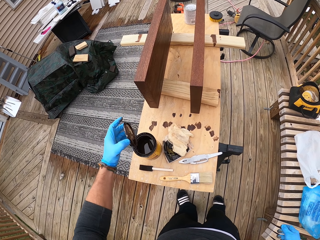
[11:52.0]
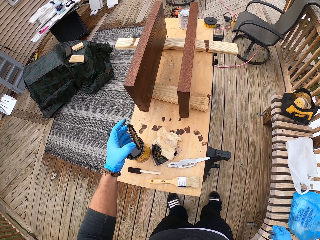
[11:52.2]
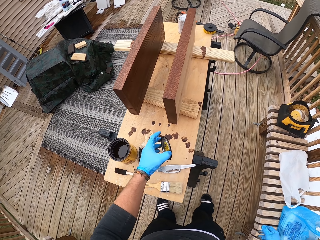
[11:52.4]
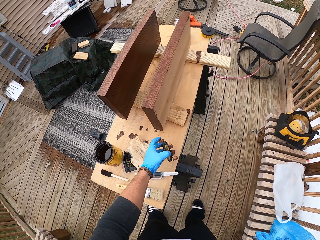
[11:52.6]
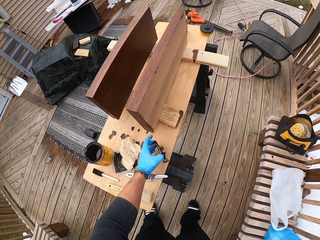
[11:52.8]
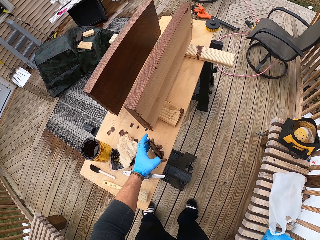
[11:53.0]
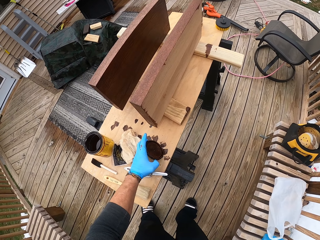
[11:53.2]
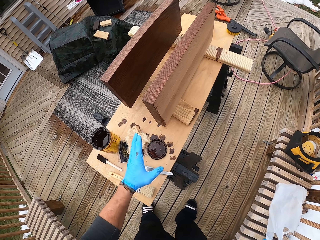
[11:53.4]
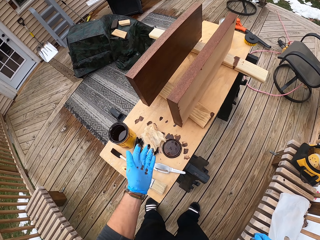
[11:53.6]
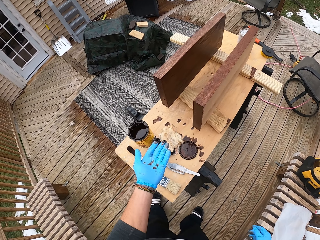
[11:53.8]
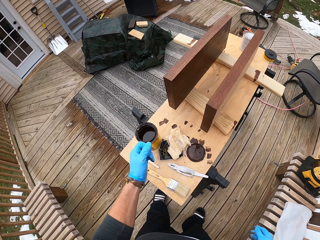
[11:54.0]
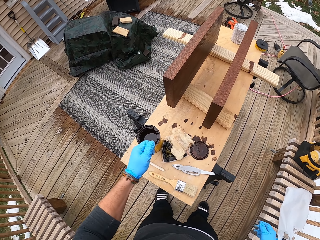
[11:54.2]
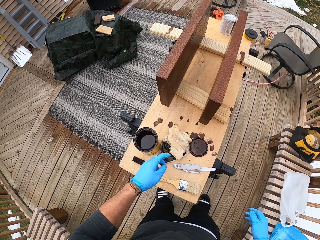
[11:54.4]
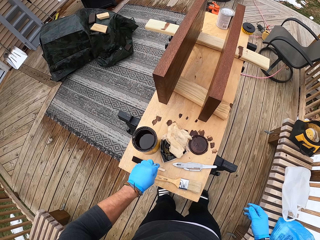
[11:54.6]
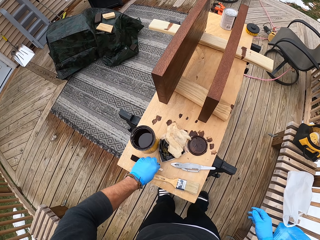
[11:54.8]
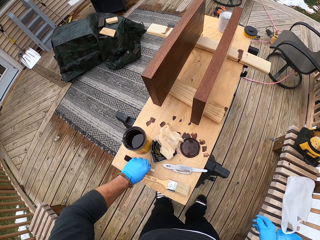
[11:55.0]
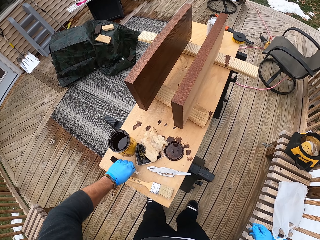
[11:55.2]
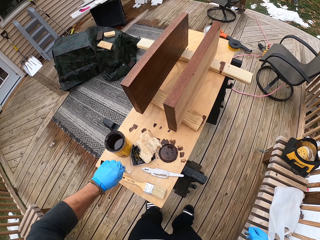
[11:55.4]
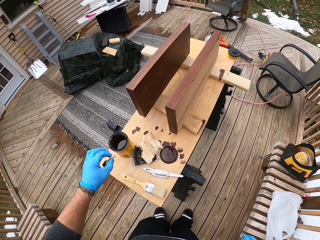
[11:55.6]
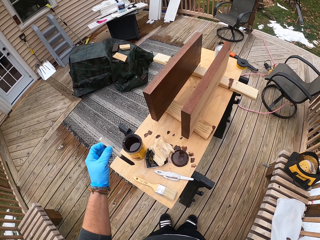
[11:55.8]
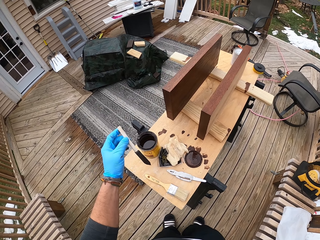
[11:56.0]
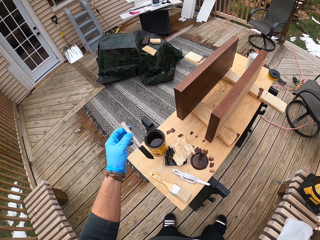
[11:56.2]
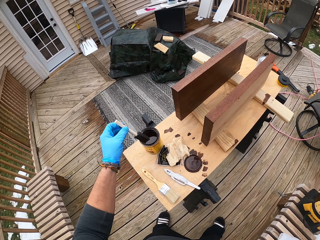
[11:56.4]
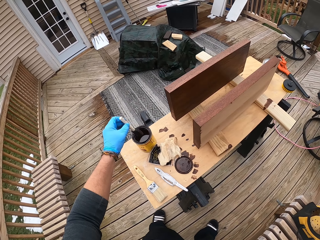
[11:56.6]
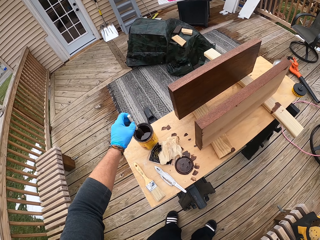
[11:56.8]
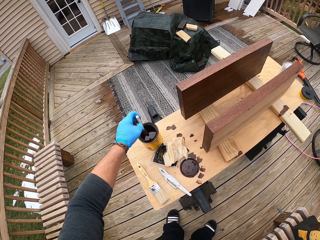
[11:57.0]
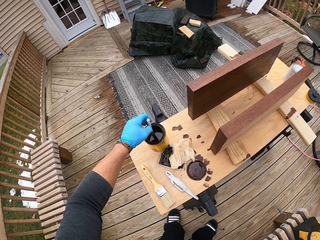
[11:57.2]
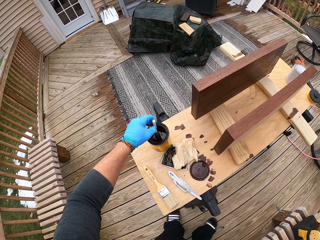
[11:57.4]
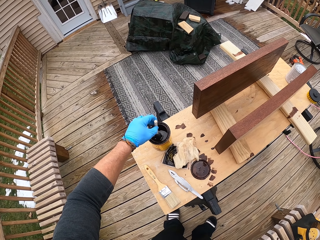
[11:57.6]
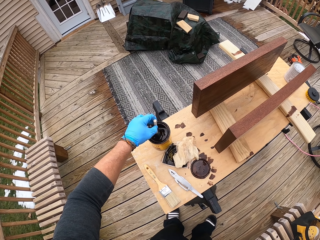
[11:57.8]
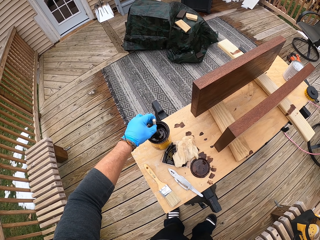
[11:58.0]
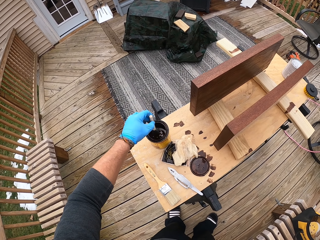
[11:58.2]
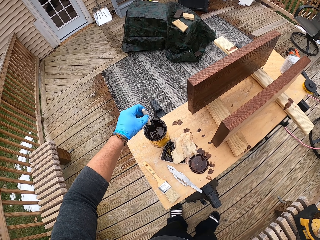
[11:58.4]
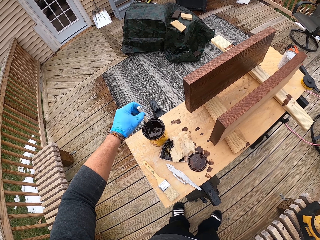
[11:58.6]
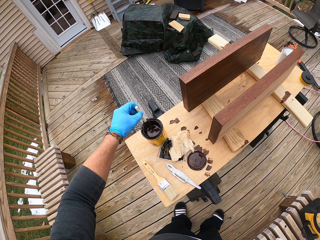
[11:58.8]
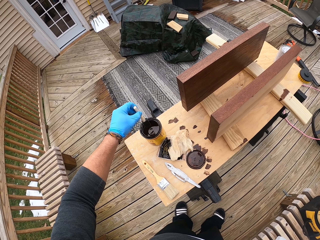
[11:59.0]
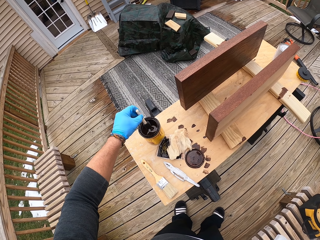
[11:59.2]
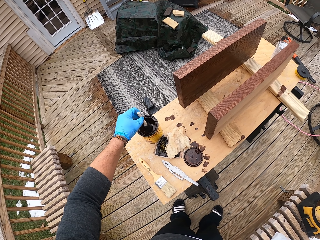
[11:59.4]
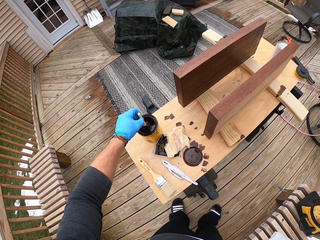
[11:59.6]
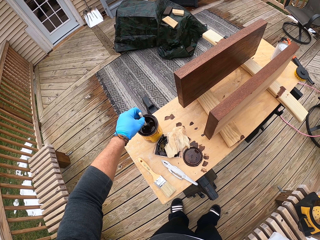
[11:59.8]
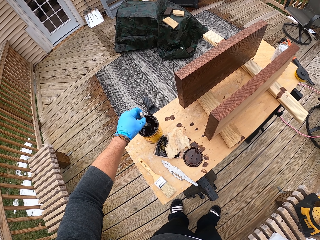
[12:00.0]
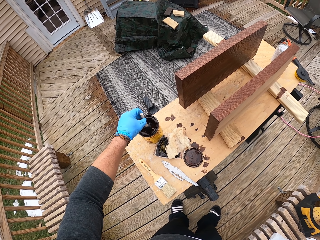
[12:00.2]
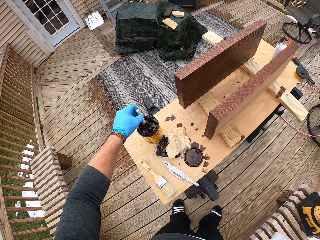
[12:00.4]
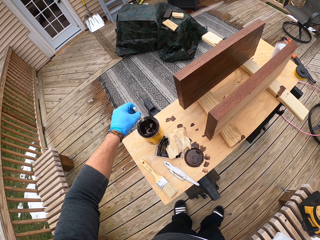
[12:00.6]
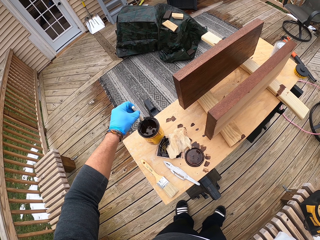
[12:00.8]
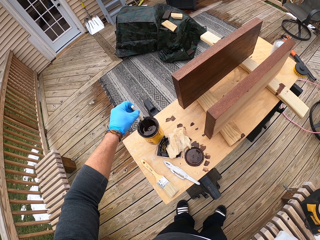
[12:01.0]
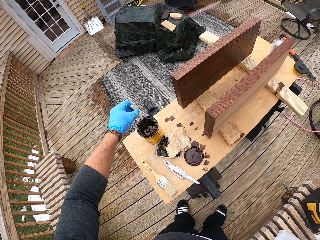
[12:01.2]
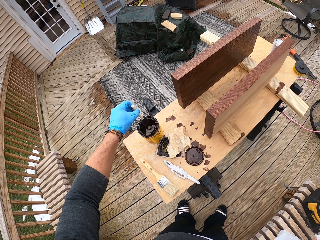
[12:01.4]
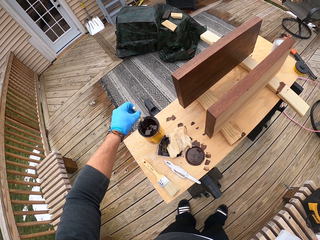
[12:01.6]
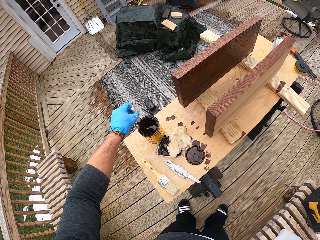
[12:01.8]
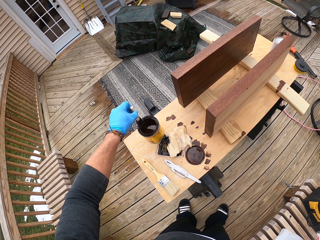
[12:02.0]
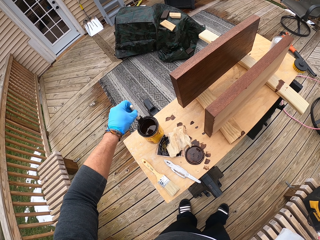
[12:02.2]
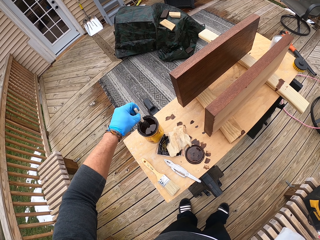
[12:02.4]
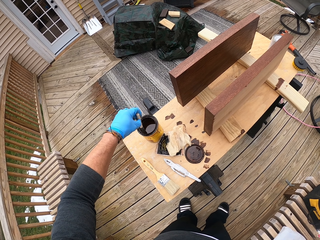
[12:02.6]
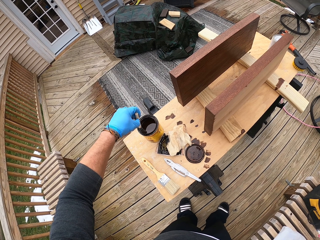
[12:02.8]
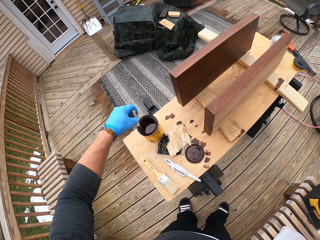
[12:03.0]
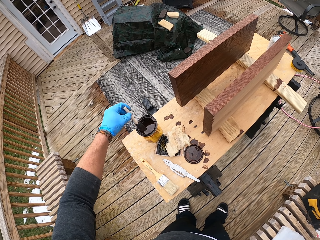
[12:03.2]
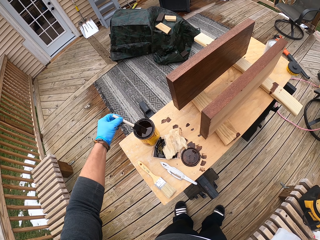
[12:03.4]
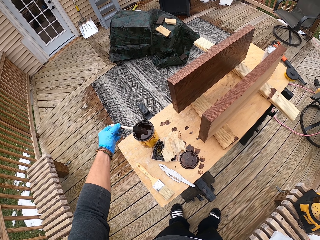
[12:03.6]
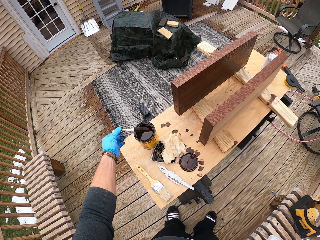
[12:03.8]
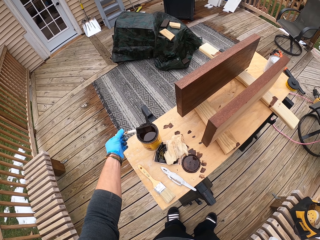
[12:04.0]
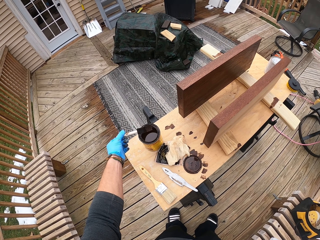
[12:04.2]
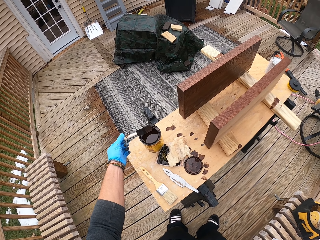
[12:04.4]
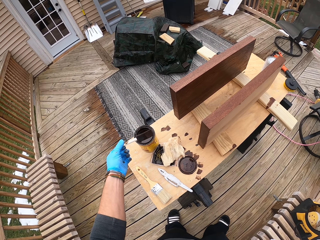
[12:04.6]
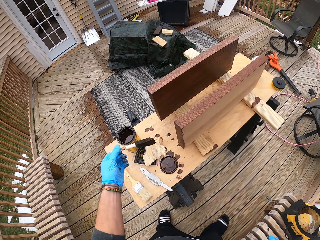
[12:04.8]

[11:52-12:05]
The camera wearer drops the container lid on the workbench with his left hand. He picks the paintbrush from the workbench with his left hand. He scoops paint from the container with the paintbrush in his left hand. He wipes the paintbrush on the container with his left hand.

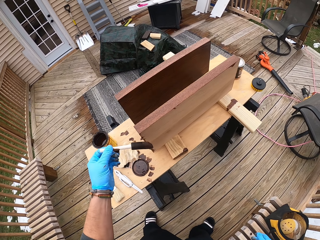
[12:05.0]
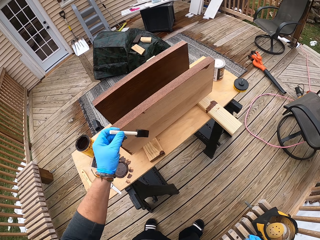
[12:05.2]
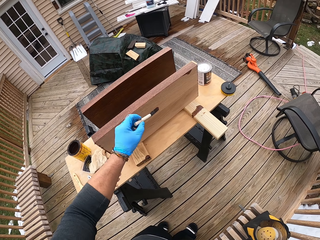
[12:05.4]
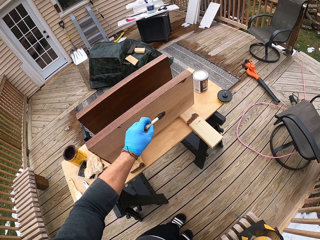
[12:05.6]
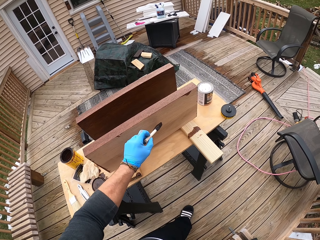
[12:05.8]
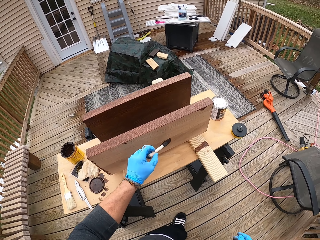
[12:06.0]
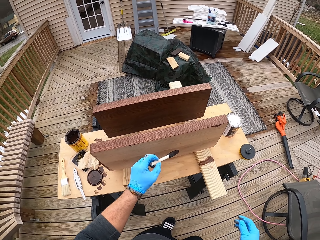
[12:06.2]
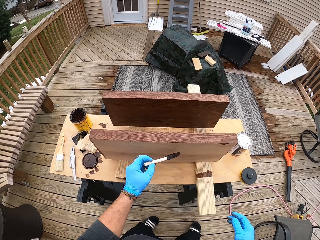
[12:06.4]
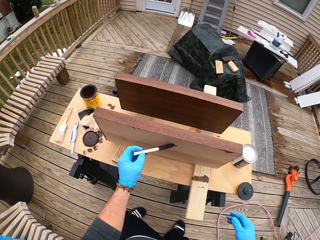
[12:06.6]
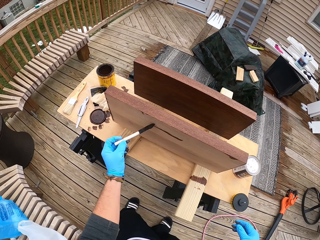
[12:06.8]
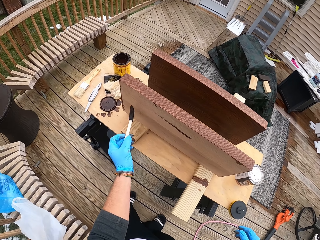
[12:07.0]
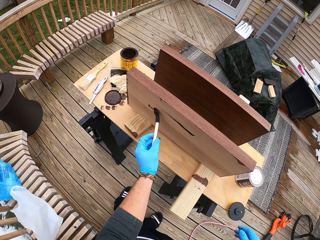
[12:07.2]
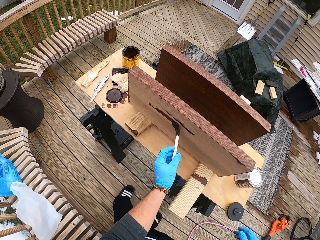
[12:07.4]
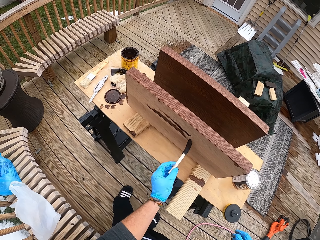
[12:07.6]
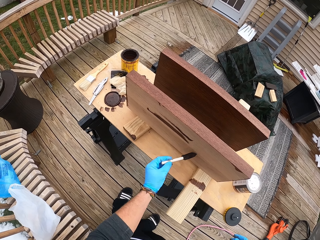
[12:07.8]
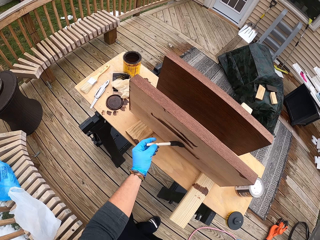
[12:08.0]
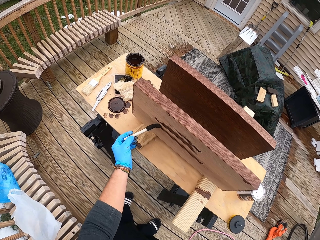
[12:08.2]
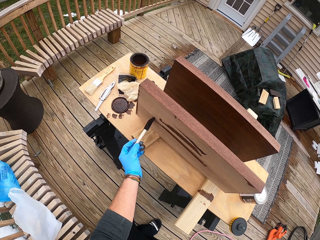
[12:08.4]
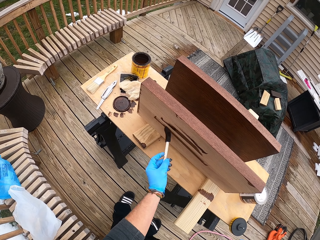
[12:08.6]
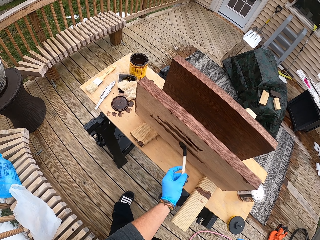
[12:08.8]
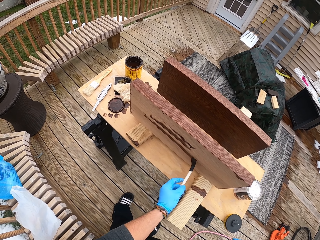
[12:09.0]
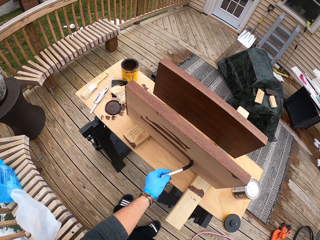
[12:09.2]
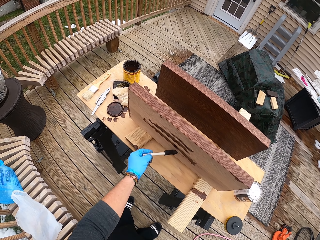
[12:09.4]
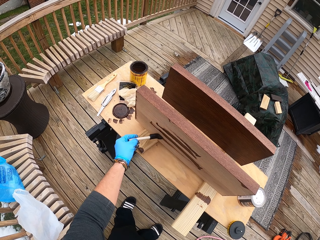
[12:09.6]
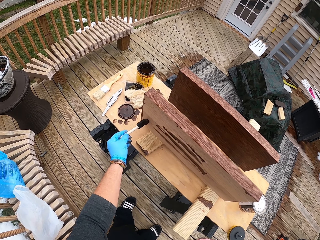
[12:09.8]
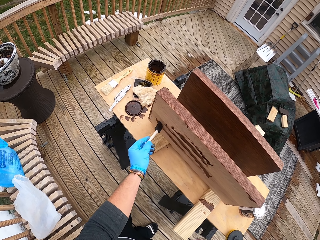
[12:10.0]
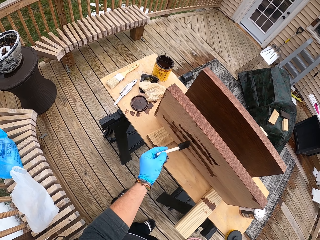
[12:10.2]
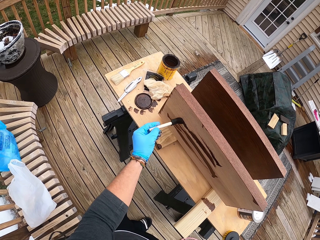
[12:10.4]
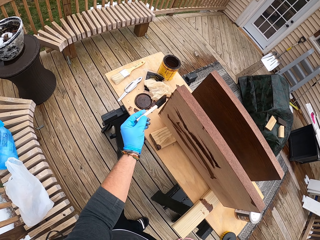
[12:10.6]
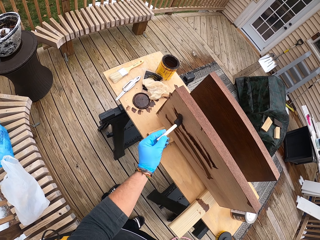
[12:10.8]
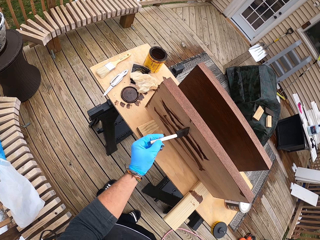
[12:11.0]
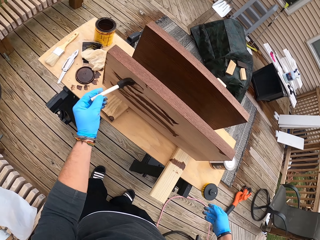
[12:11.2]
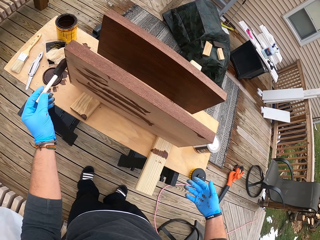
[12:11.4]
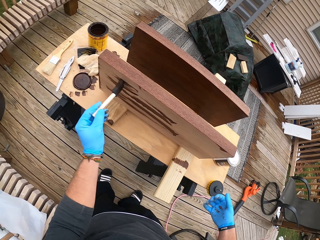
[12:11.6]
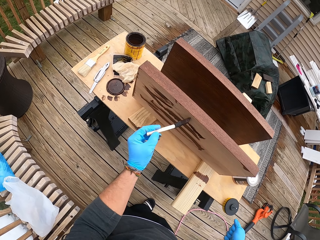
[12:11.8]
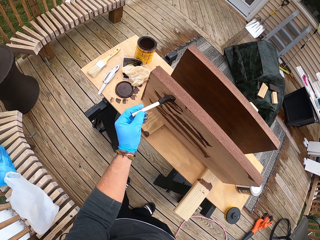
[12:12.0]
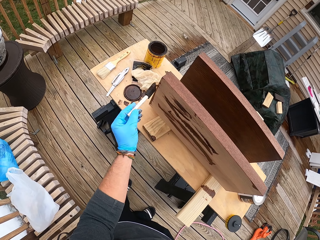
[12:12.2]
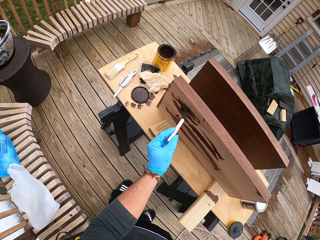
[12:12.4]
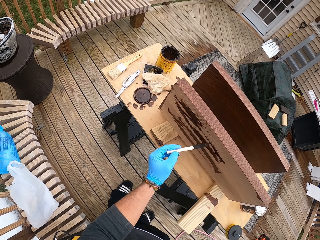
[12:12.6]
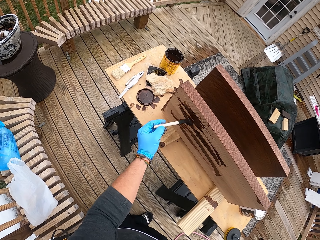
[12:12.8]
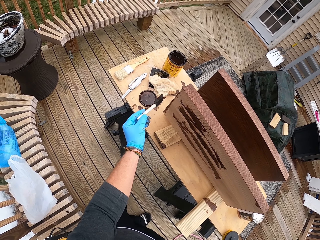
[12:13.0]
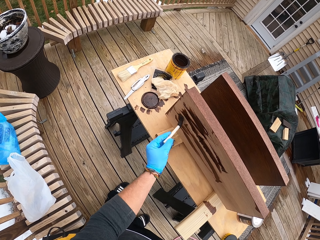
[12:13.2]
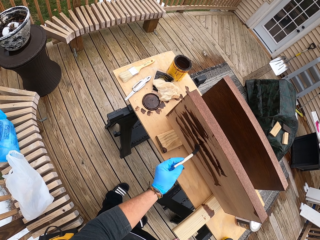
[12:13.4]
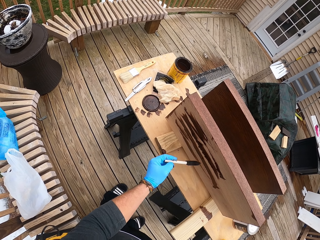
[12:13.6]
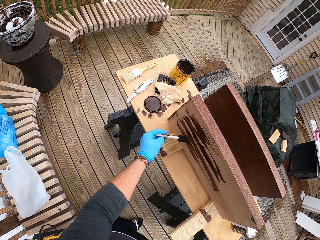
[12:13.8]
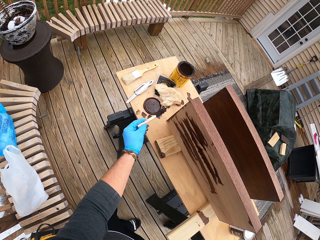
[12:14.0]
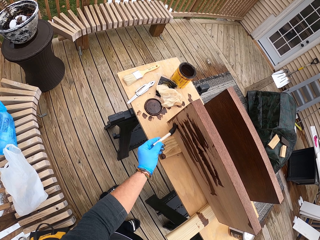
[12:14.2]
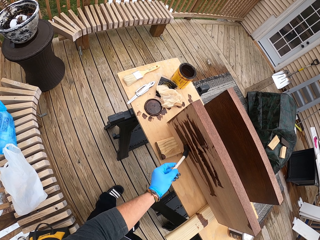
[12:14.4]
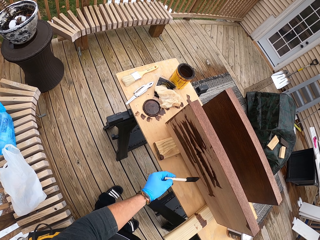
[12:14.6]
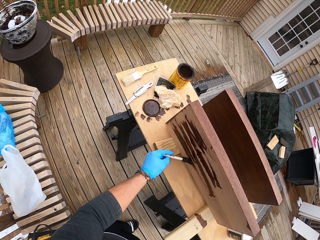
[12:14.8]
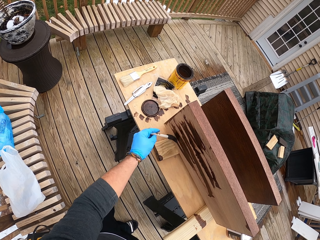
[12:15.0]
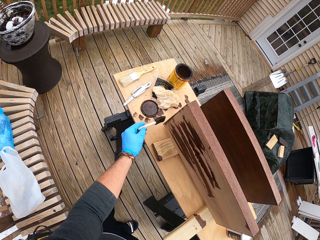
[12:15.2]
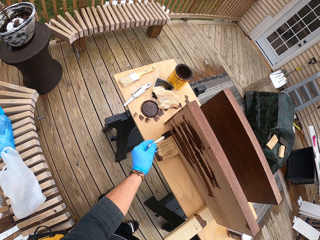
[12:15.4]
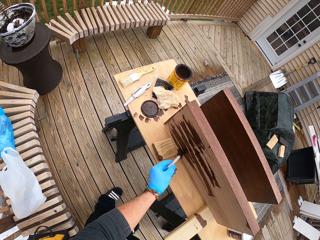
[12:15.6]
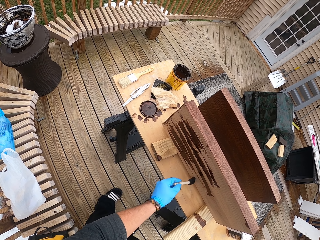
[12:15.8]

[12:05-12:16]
The camera wearer paints the plank with the paintbrush in his left hand. He paints wood with the paintbrush again.
